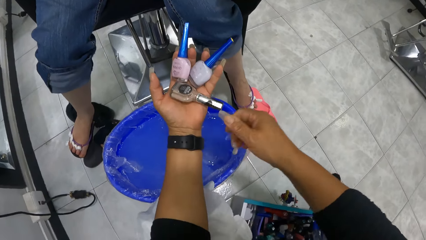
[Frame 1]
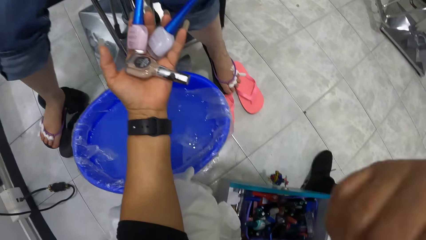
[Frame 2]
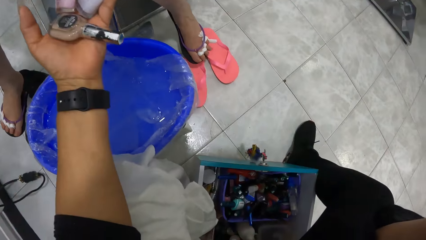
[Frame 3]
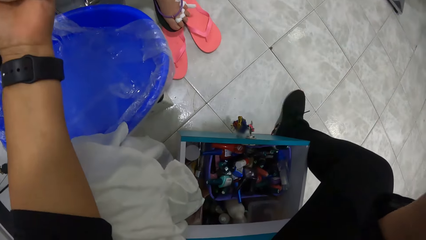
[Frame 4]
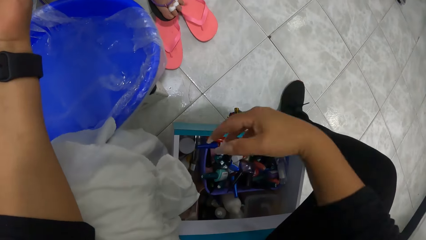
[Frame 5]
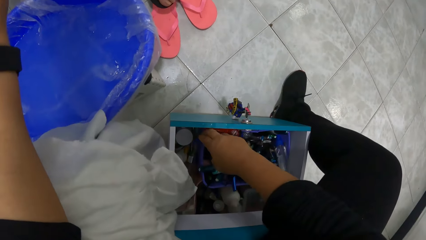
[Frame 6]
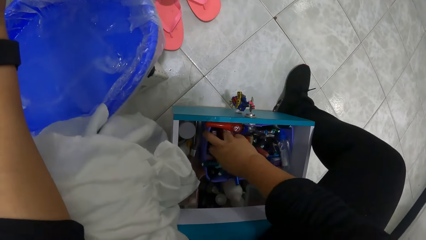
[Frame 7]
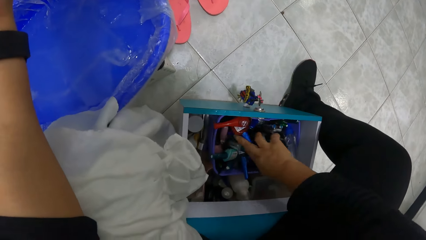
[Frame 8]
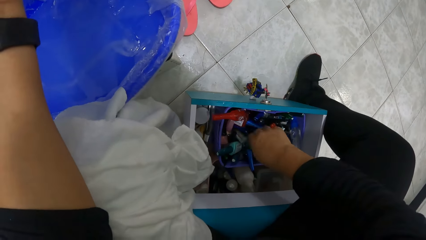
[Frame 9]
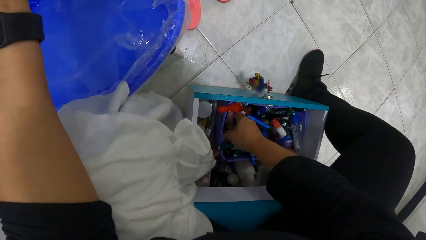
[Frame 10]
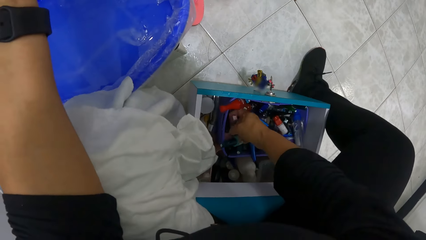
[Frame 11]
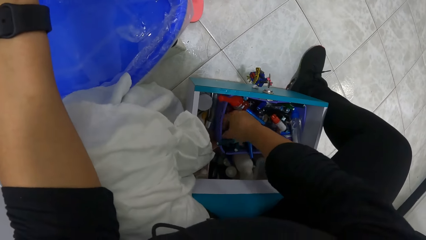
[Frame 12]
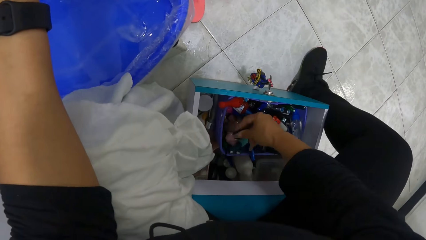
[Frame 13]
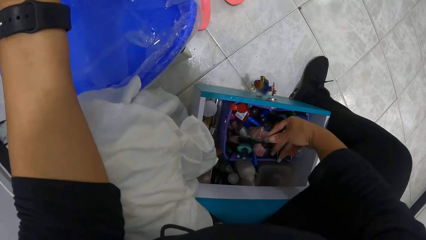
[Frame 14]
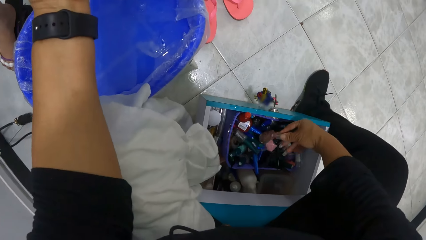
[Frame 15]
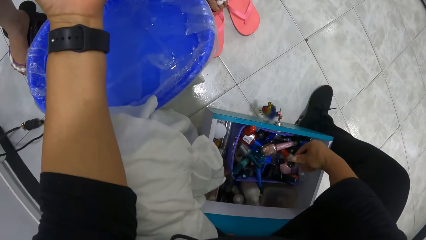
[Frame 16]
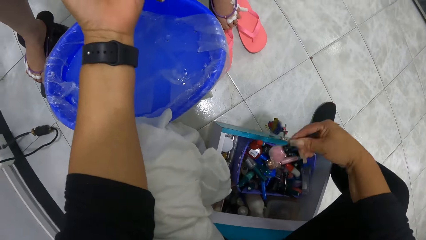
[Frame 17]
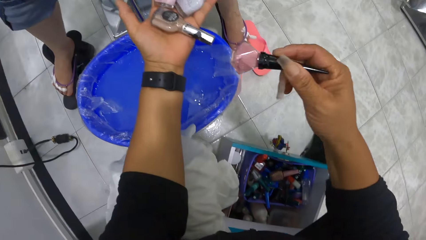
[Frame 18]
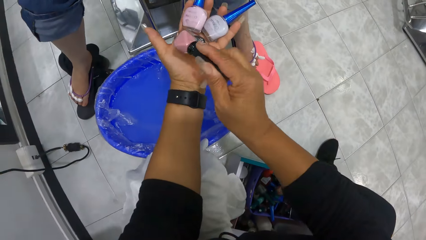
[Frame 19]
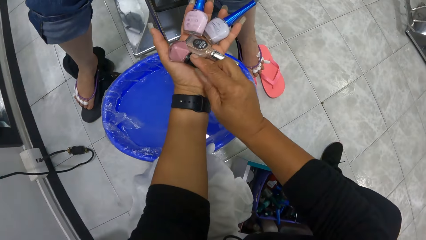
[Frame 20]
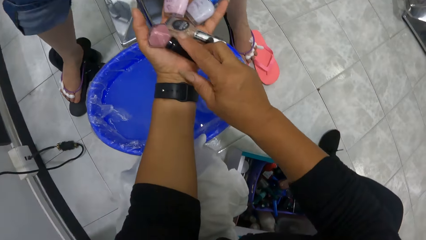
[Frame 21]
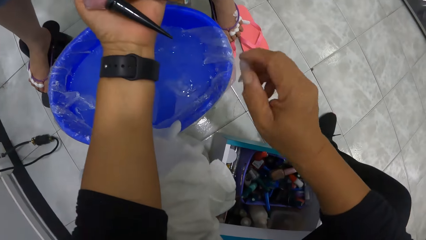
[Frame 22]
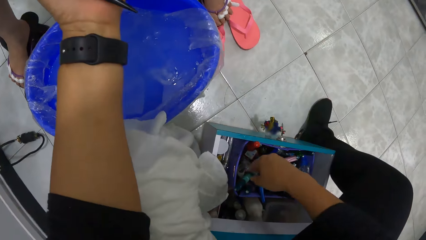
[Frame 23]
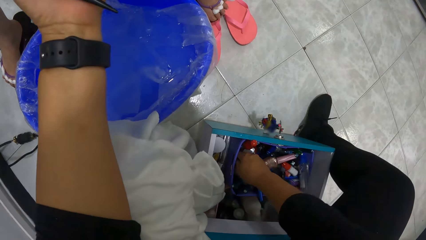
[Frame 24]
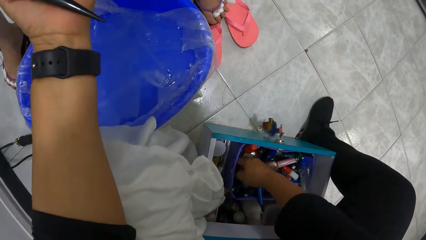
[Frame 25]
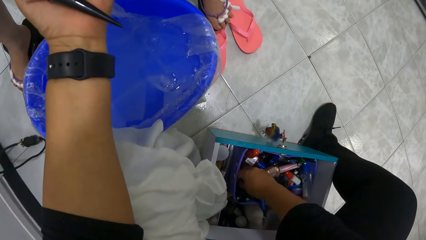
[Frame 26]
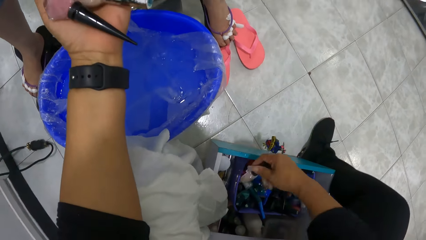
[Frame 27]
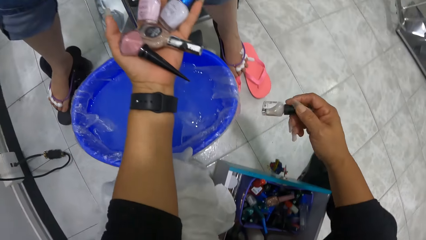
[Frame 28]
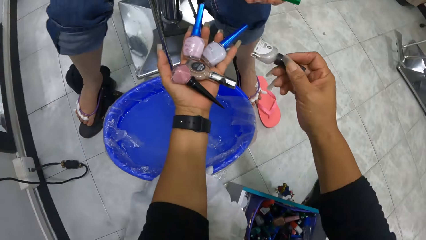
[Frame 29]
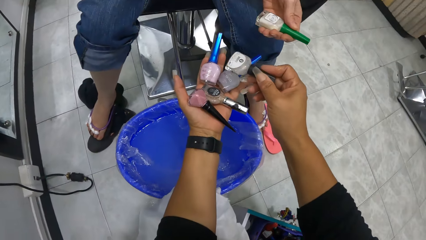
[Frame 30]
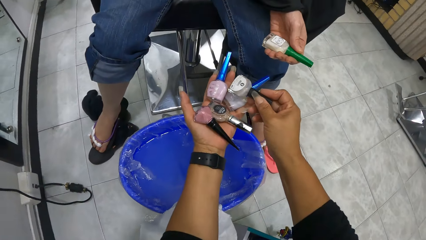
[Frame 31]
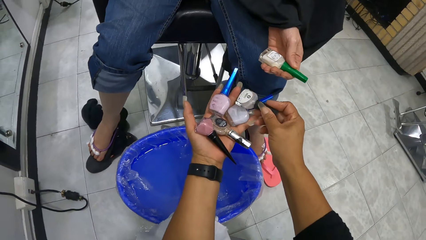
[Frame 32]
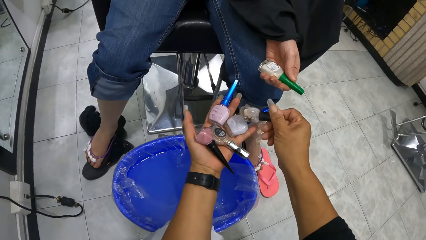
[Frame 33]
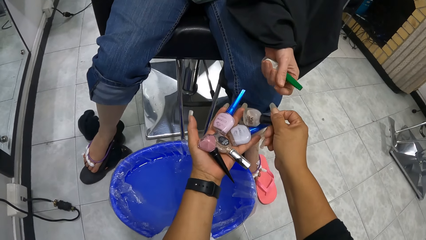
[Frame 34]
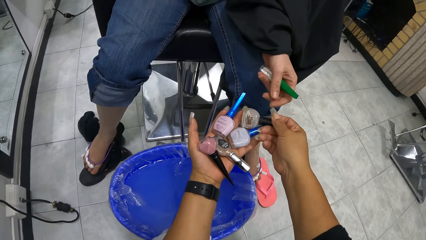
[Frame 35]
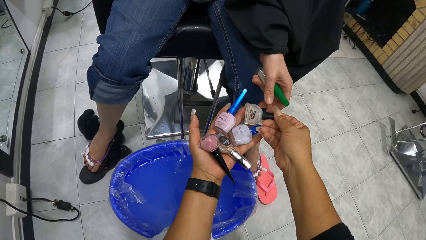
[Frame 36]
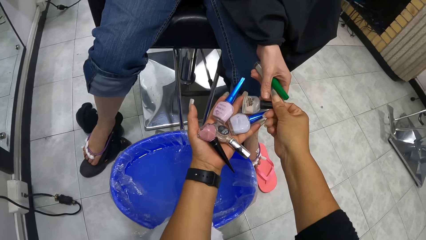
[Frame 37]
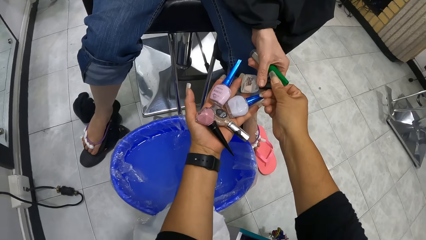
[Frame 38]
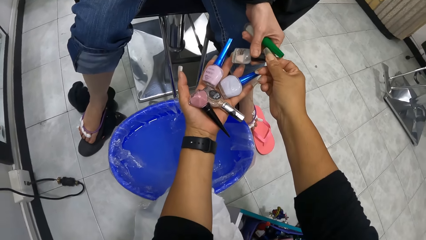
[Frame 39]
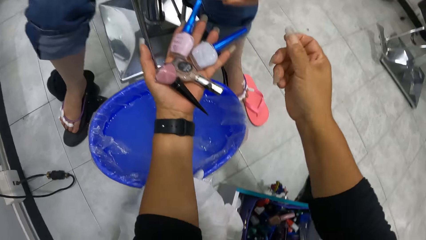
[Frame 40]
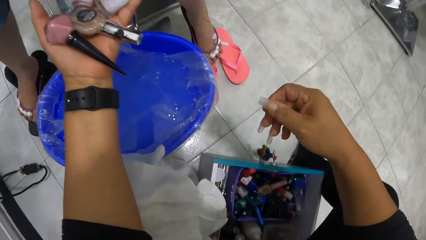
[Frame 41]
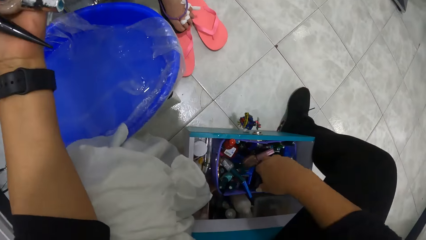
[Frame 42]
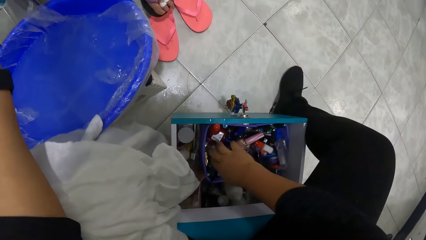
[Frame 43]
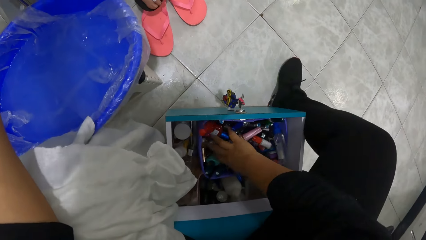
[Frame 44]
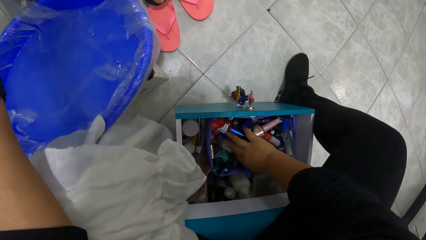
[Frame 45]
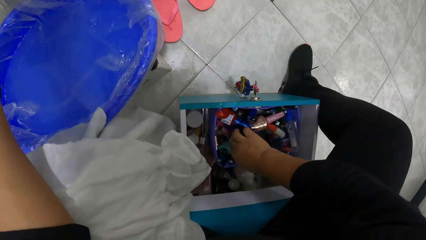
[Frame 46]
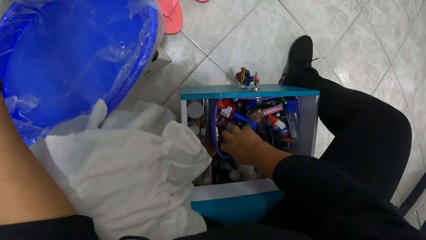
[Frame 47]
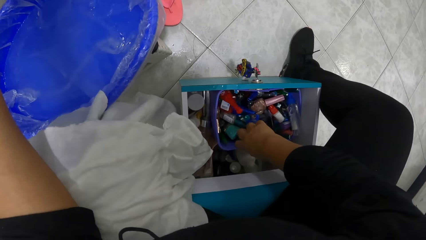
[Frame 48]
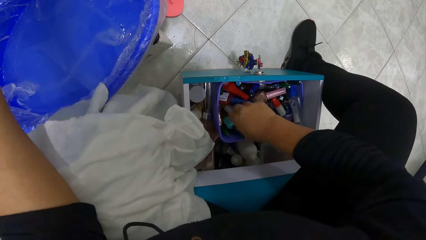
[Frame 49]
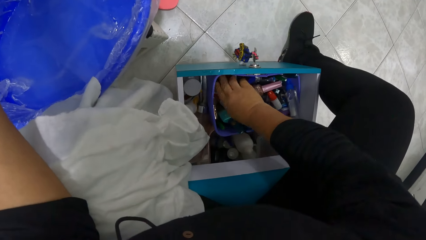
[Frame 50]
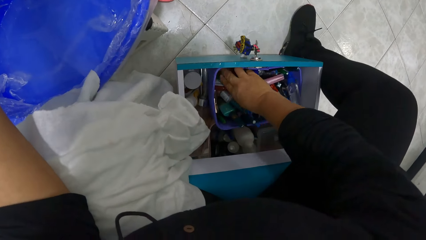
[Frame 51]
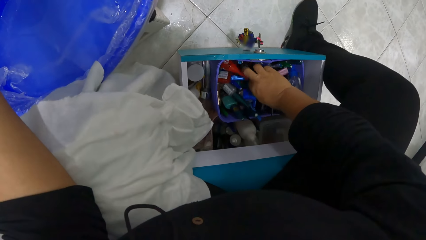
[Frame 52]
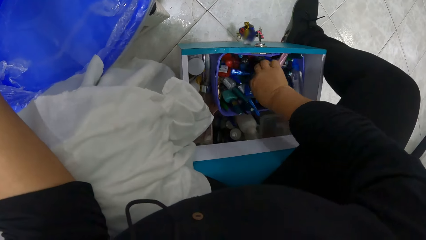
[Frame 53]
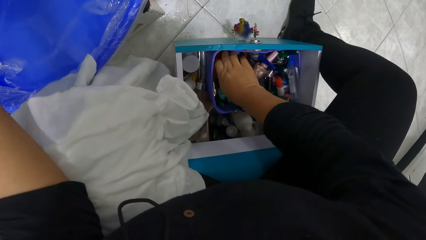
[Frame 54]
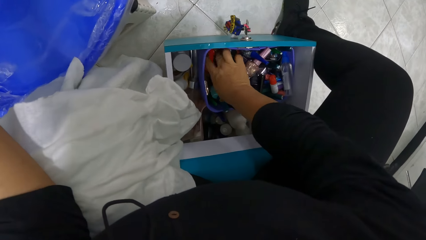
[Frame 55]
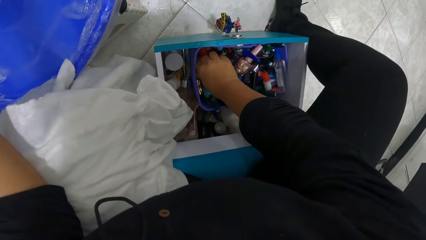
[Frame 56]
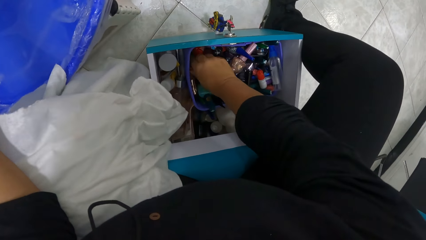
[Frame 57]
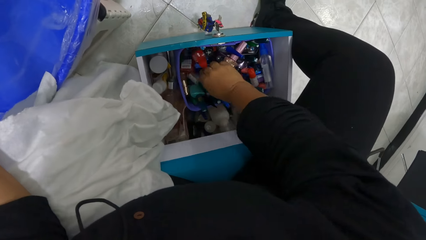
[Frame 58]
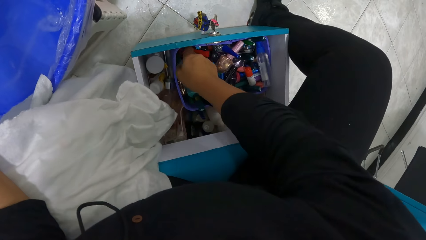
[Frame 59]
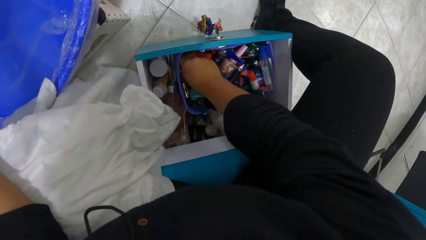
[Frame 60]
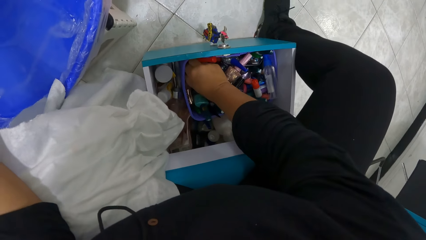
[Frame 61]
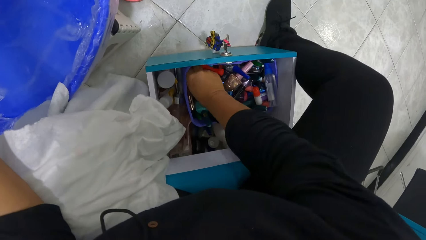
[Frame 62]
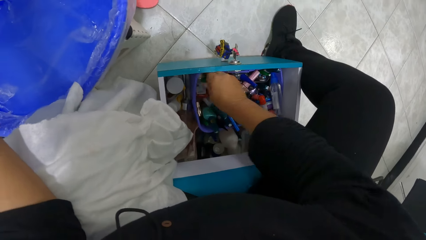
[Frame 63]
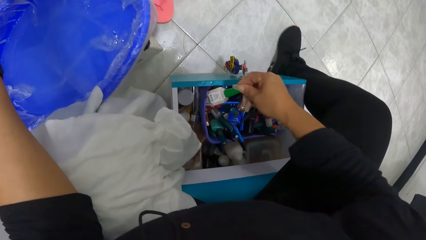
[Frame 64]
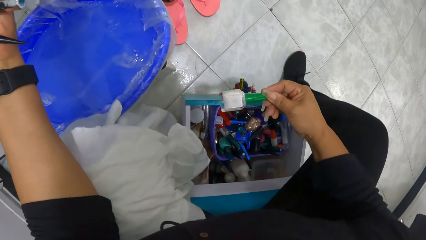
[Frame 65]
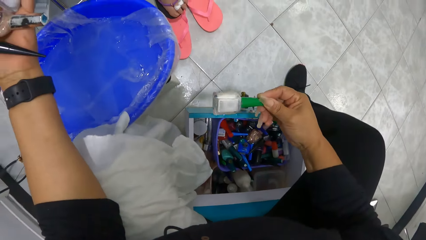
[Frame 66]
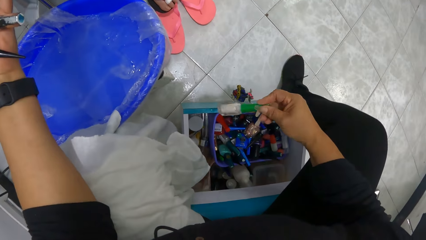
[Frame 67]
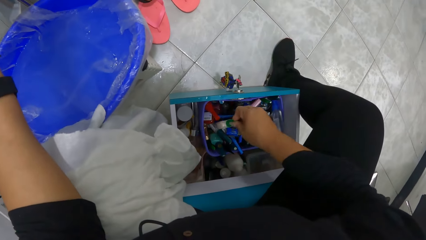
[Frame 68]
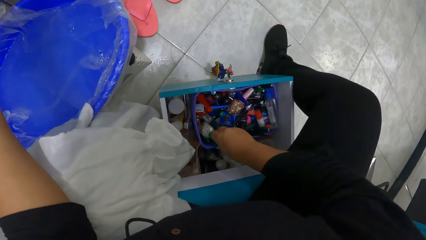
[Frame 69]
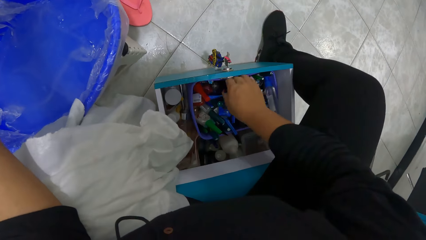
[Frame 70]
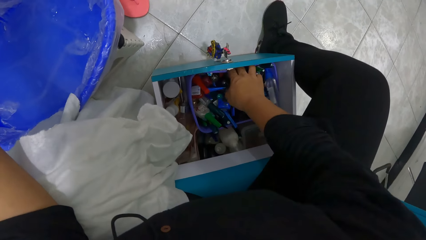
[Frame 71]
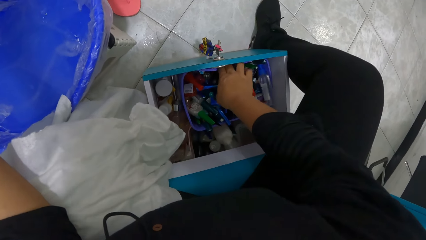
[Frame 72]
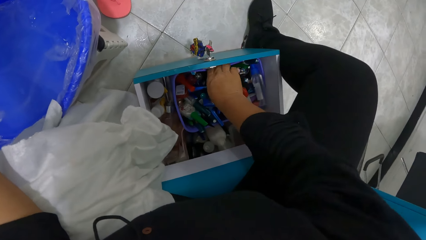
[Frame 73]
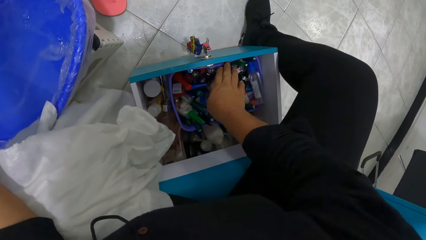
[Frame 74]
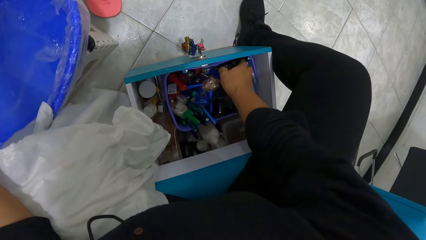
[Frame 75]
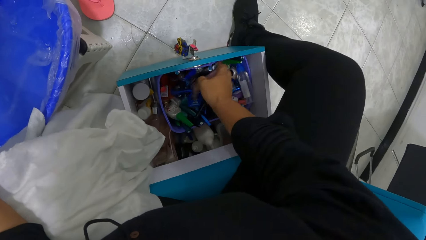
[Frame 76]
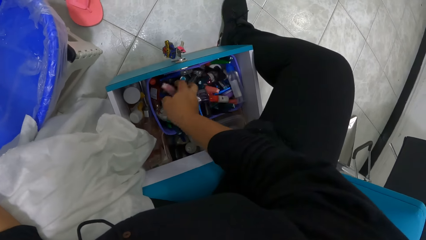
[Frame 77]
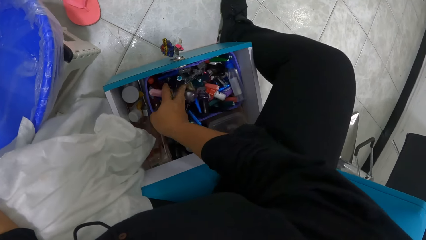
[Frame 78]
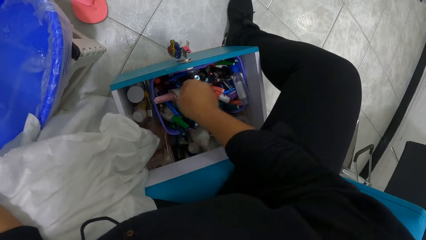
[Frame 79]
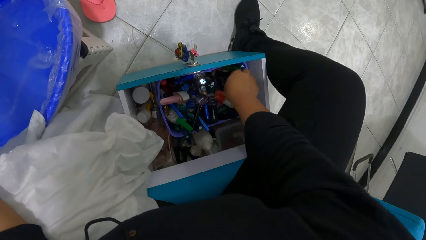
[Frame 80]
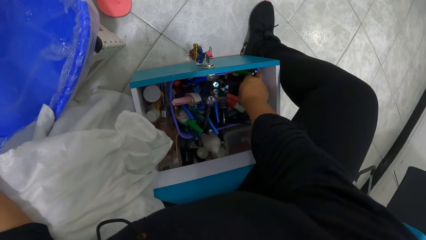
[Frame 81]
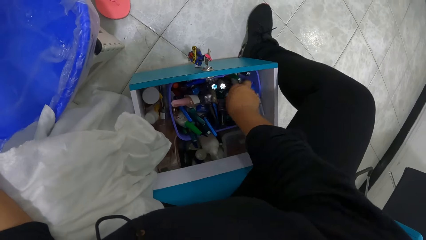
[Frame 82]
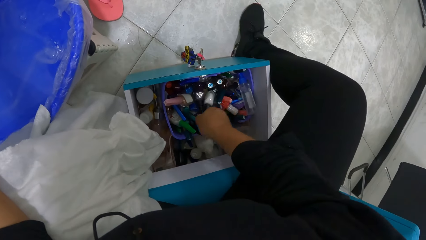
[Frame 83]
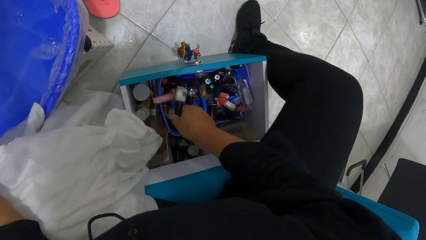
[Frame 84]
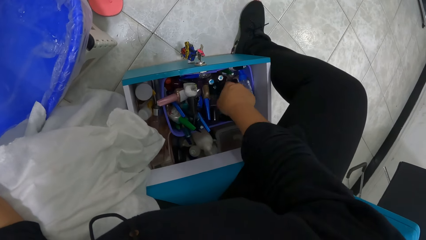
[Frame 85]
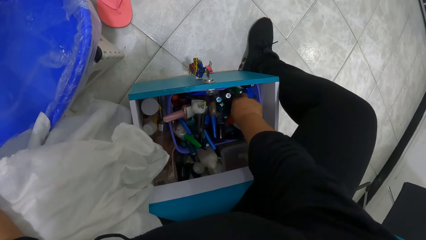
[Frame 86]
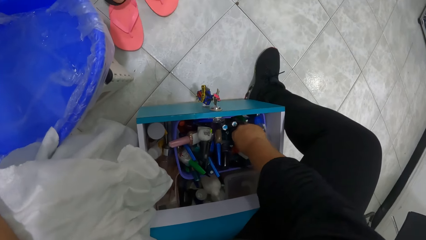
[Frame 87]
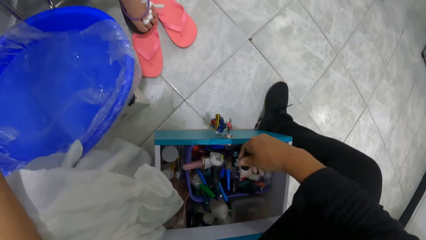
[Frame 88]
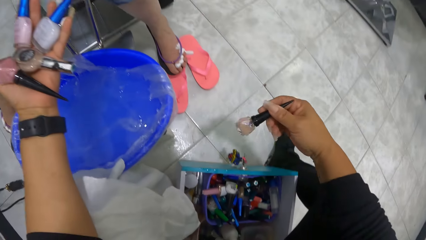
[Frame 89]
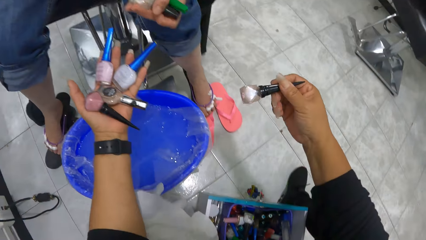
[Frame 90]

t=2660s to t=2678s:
The camera wearer raises her right hand towards her face. She shows the woman the nail polish on her left hand. She lowers her right hand into the drawer. She searches the drawer with her right hand. She picks up a nail polish in the drawer with her right hand. She passes the nail polish from her right hand to her left hand. She picks up a nail polish in the drawer with her right hand. She passes the nail polish from her right hand to her left hand. The woman collects the nail polish from the camera wearer with her left hand. The camera wearer searches the drawer with her right hand. She picks up a nail polish in the drawer with her right hand. She drops the nail polish in her right hand in the drawer. She searches the drawer with her right hand. She picks up a nail polish in the drawer with her right hand.
